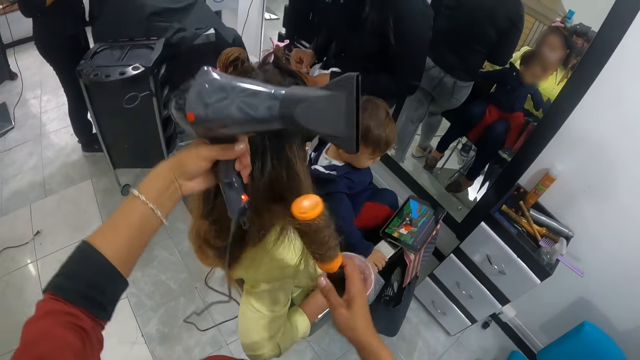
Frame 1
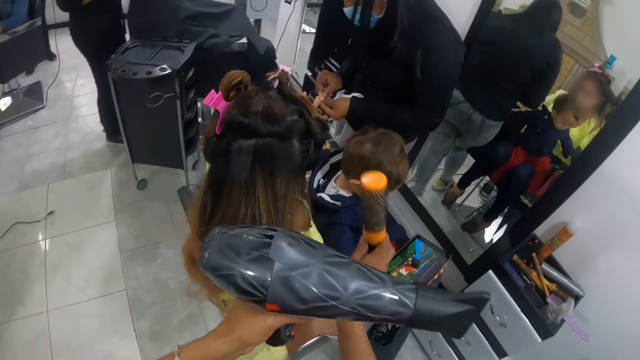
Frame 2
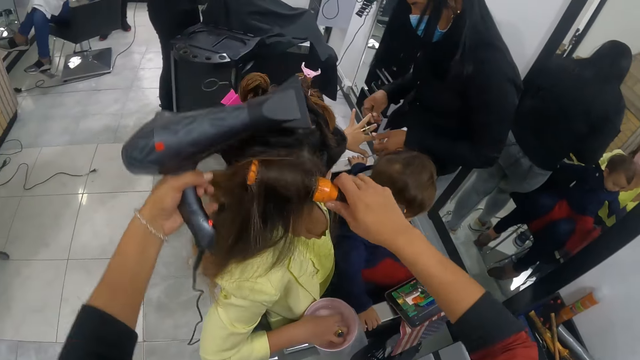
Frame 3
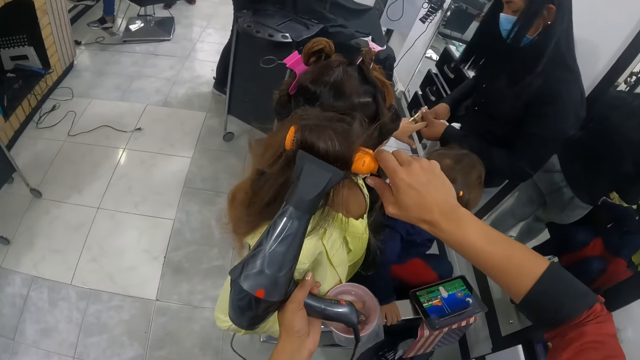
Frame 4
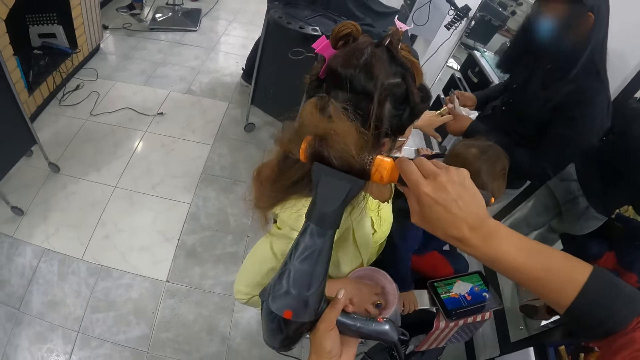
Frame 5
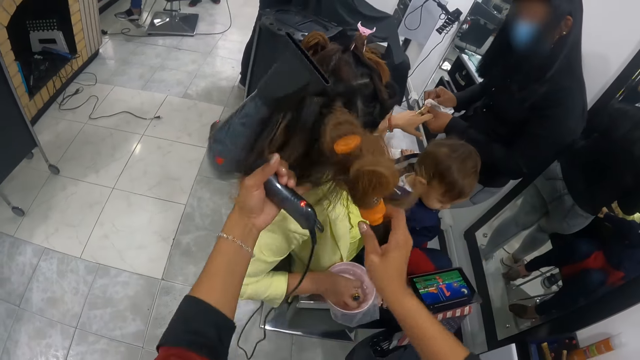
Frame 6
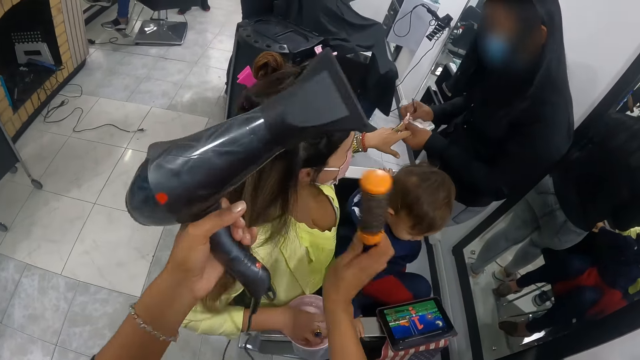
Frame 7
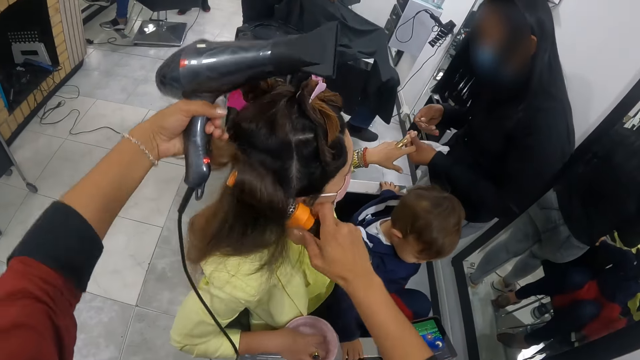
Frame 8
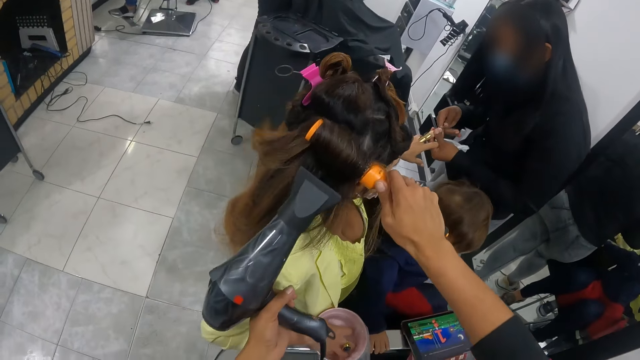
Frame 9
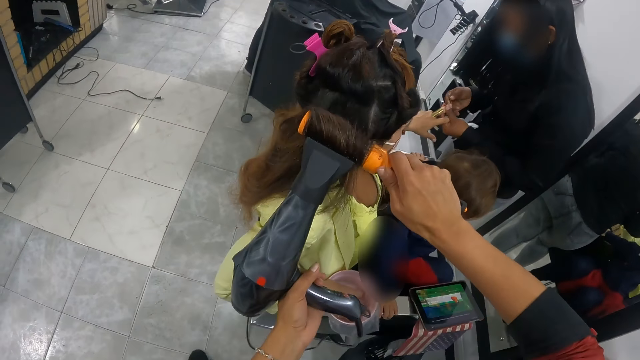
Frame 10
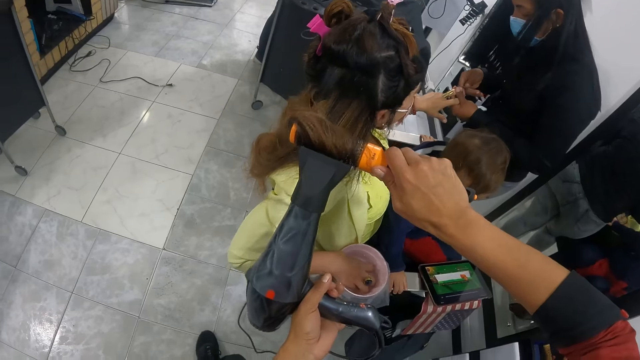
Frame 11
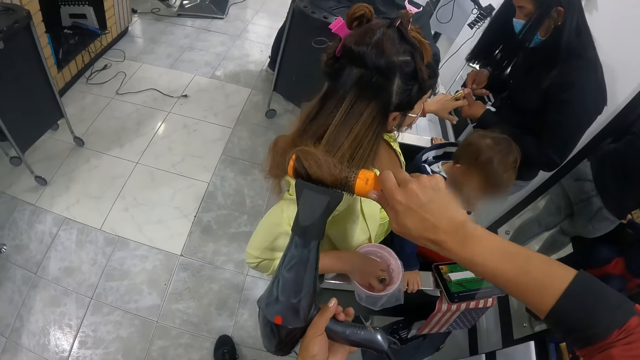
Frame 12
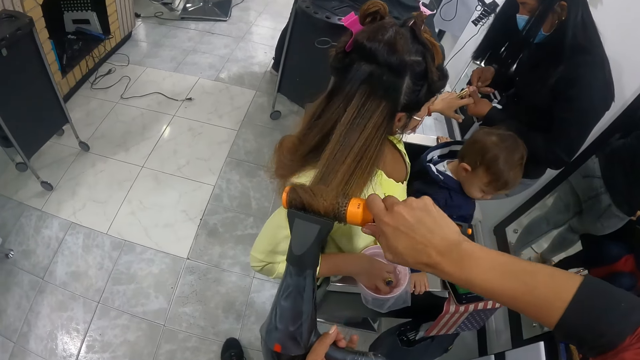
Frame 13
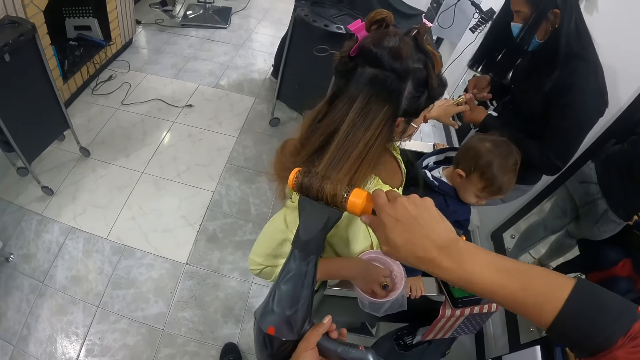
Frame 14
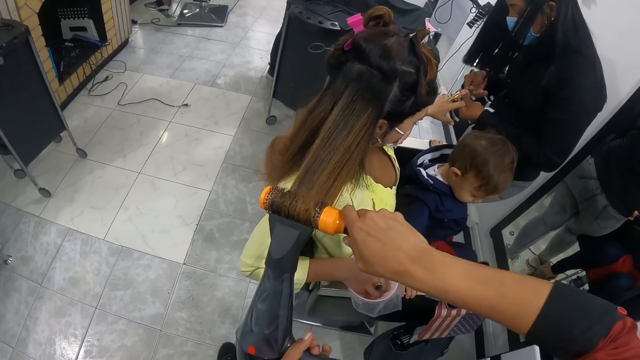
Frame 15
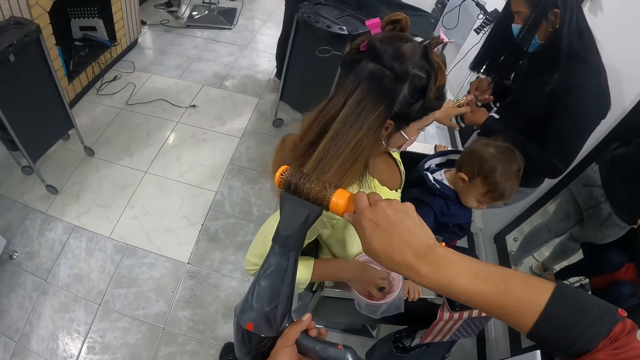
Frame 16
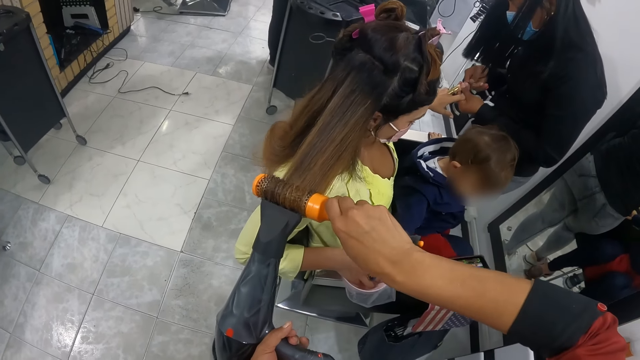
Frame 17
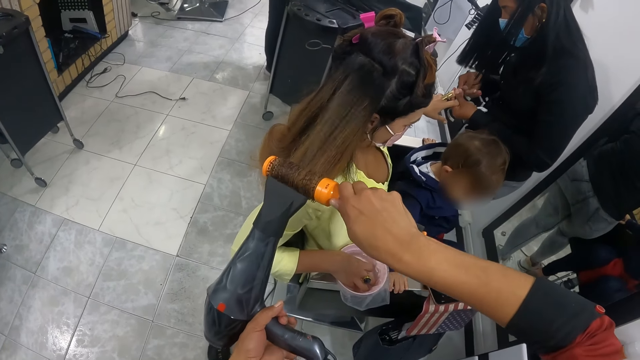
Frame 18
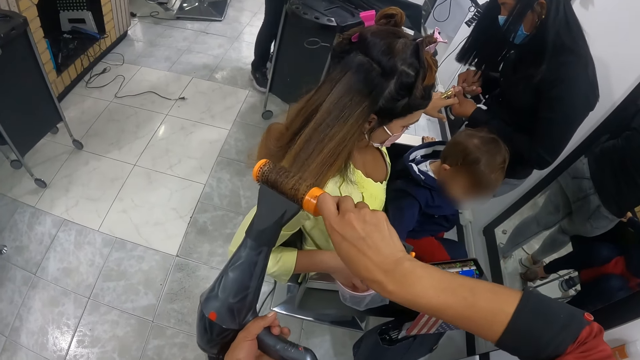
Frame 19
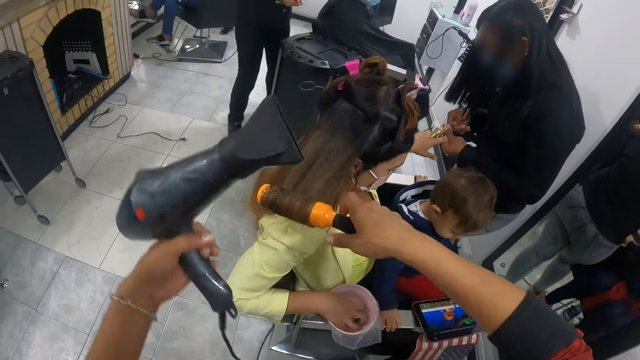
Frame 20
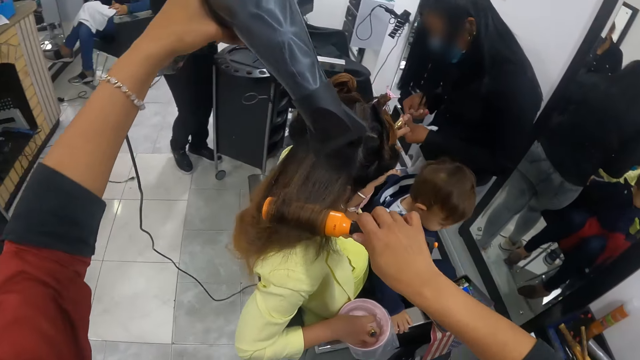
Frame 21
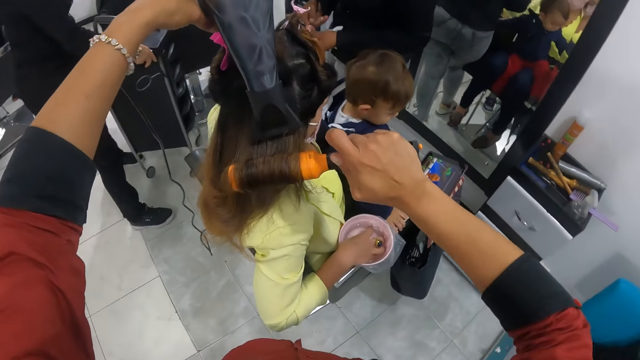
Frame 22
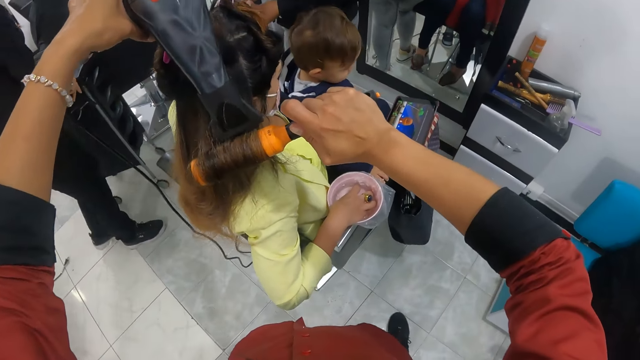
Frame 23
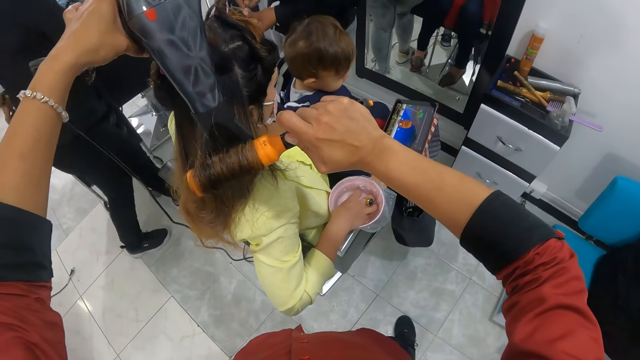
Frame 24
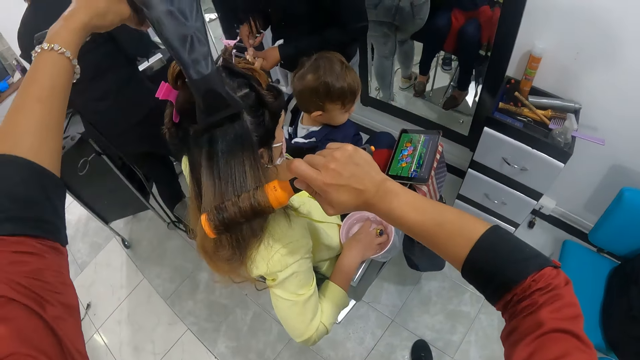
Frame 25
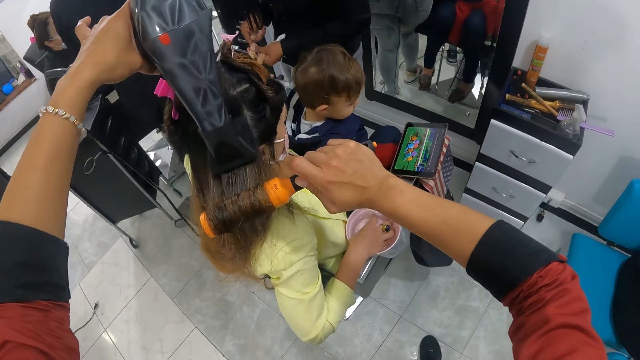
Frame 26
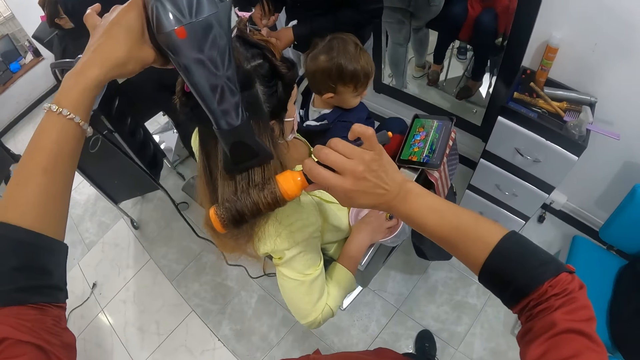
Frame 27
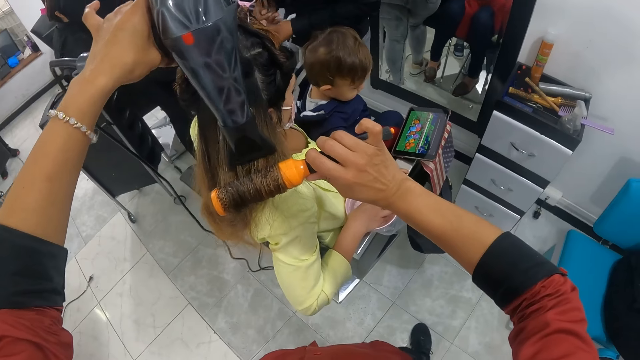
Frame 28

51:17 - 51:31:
The camera wearer holds the woman's hair with her left pinky finger. She puts the hair on the blow brush with her left hand. She straightens the woman's hair. She dries the woman's hair with the blow dryer in her left hand. She holds the woman's hair with her left pinky finger. She puts the hair on the blow brush with her left hand. She dries the woman's hair with the blow dryer in her left hand. She rolls the hair into the blow brush in her right hand. She dries the woman's hair with the blow dryer in her left hand. She rolls the hair into the blow brush in her right hand. She dries the woman's hair with the blow dryer in her left hand. She rolls the hair into the blow brush in her right hand. She dries the woman's hair with the blow dryer in her left hand. She rolls the hair into the blow brush in her right hand. She dries the woman's hair with the blow dryer in her left hand.

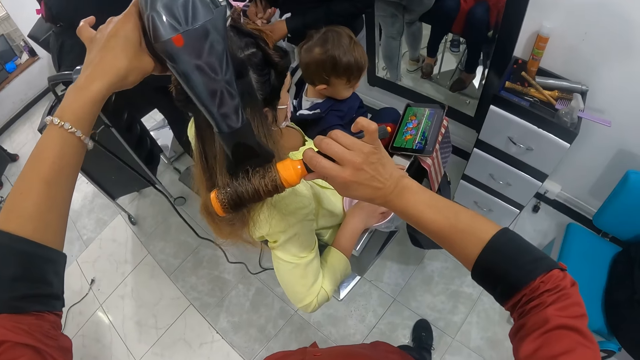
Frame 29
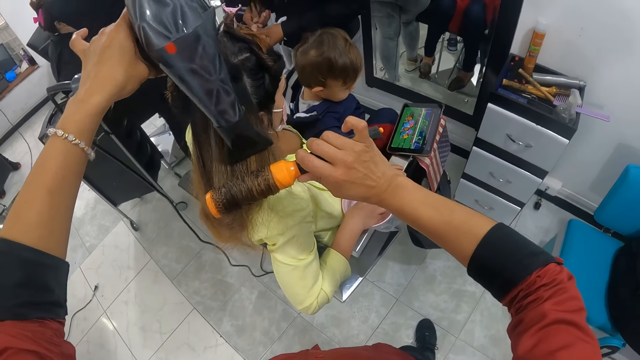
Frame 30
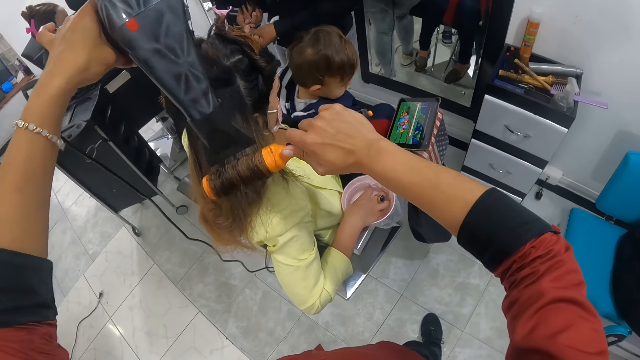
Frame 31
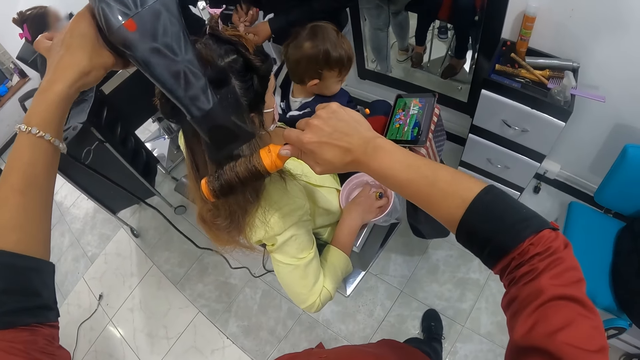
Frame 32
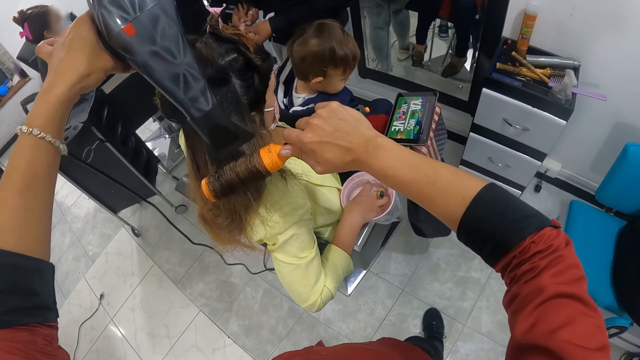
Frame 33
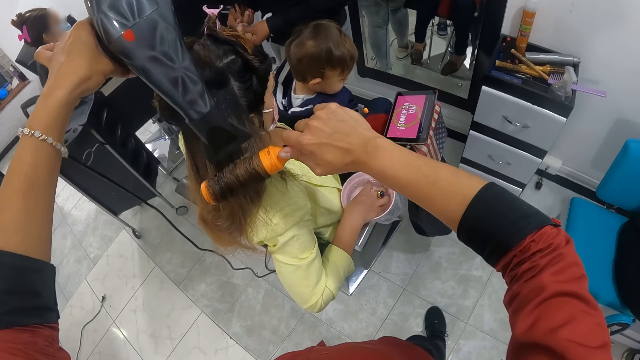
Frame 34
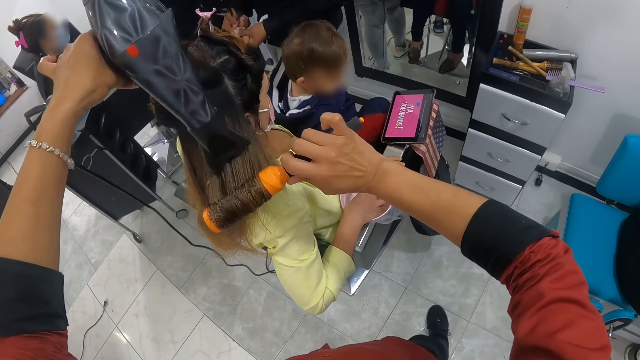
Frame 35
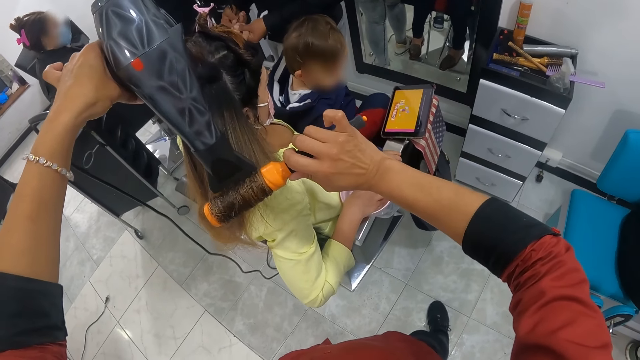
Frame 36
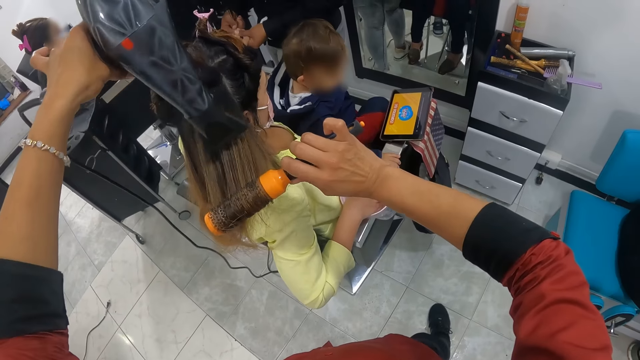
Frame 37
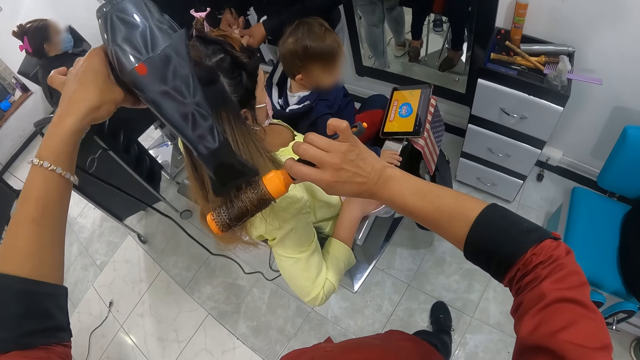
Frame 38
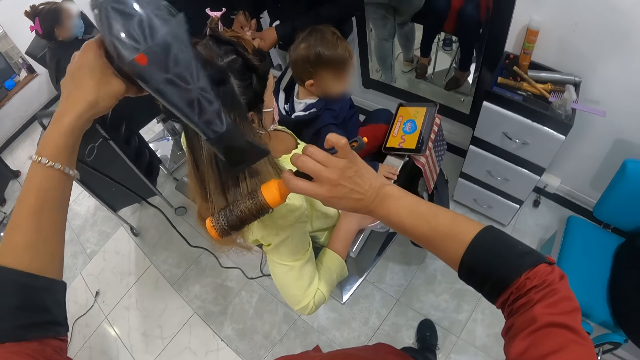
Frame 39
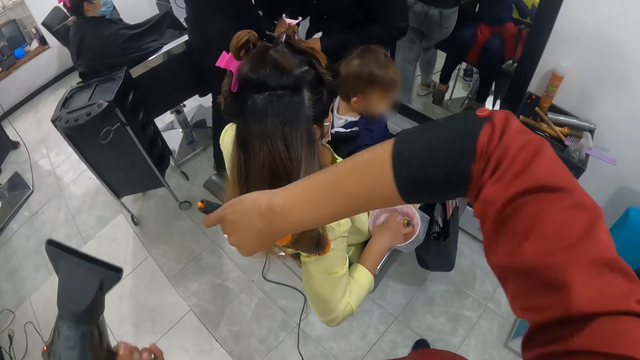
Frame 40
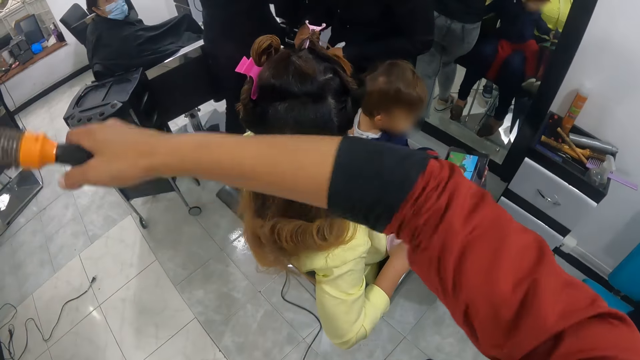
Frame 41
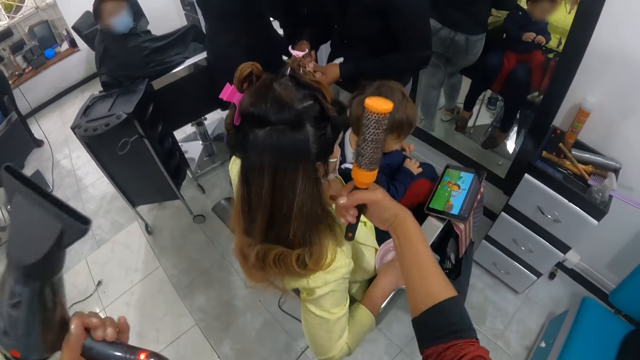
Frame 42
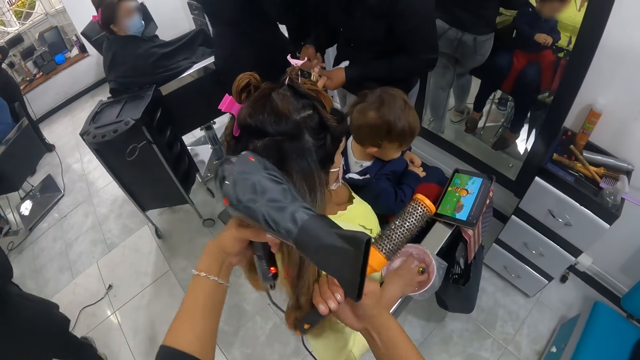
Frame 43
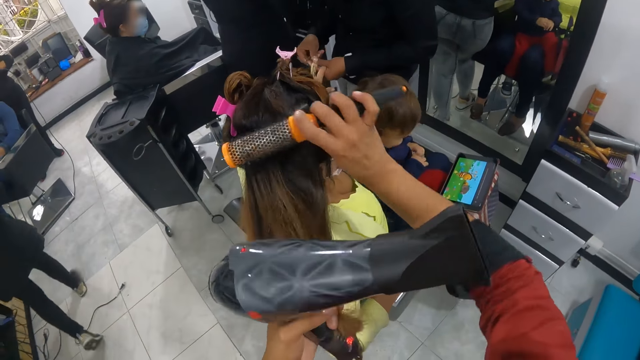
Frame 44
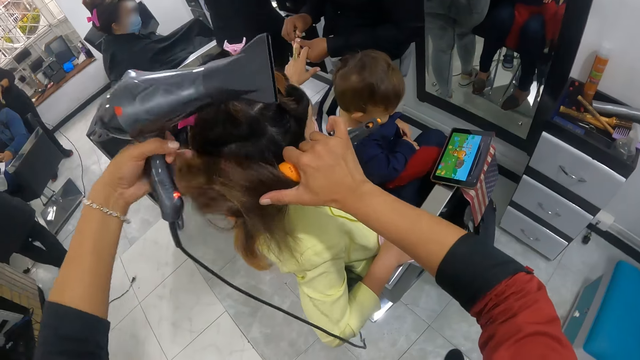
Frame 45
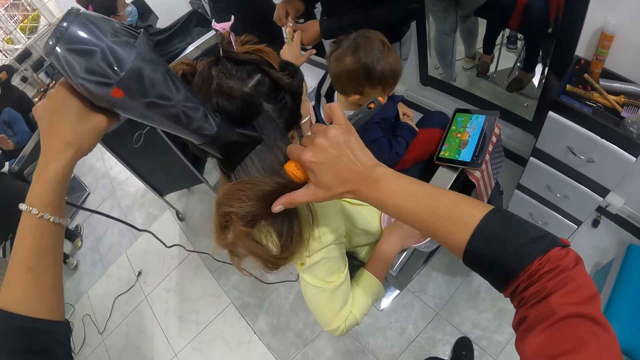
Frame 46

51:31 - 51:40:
A person watches the cartoon on the tablet. The camera wearer straightens the woman's hair. She carries the woman's hair with her right pinky finger. She holds the woman's hair with her left pinky finger. She puts the hair on the blow brush with her left hand. She dries the woman's hair with the blow dryer in her left hand.
